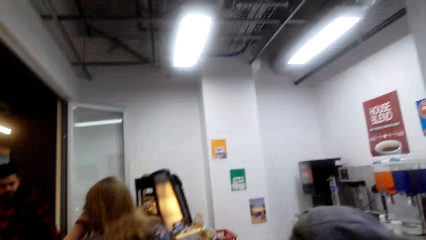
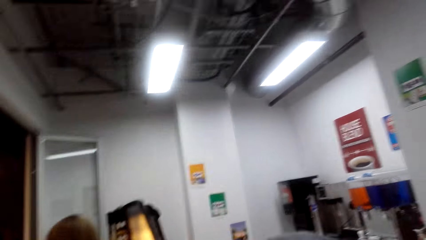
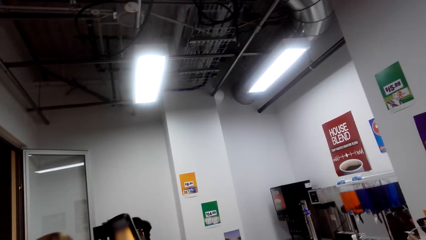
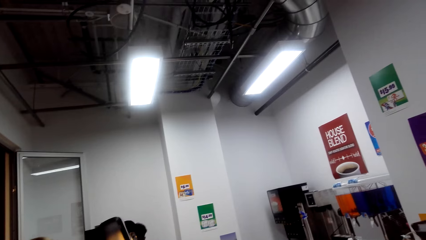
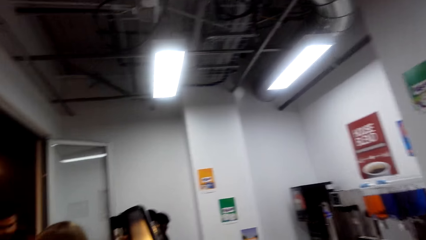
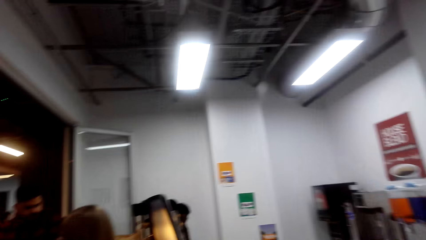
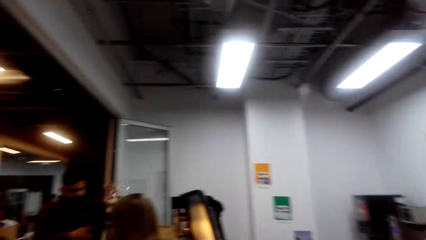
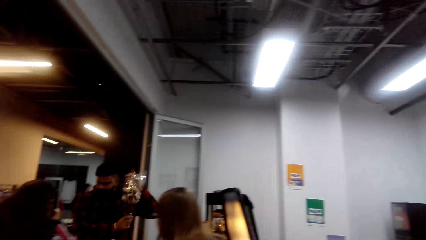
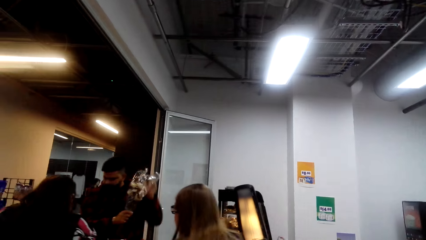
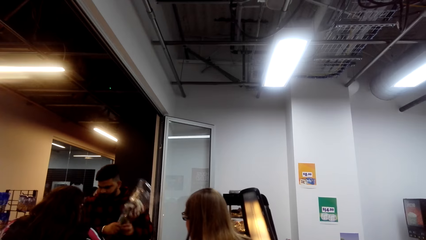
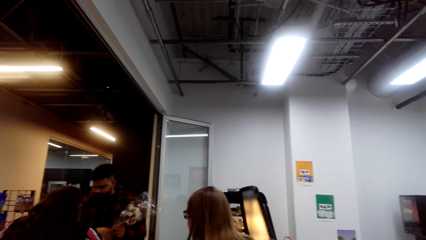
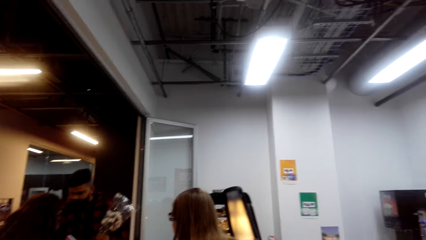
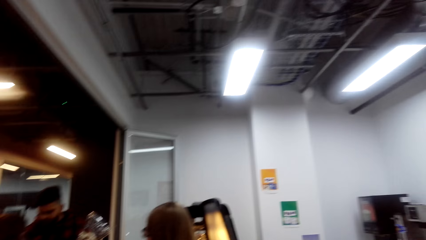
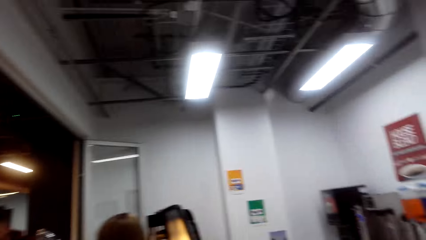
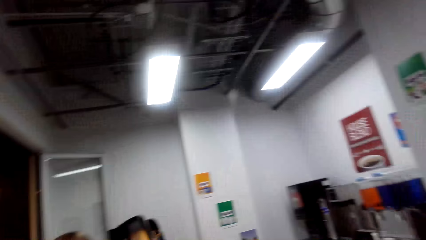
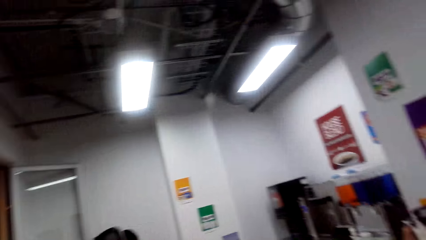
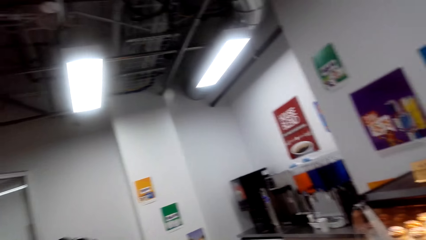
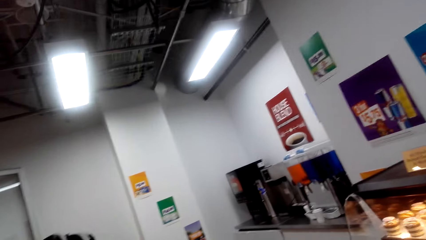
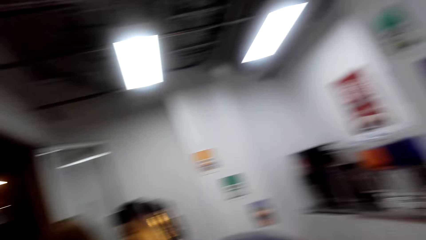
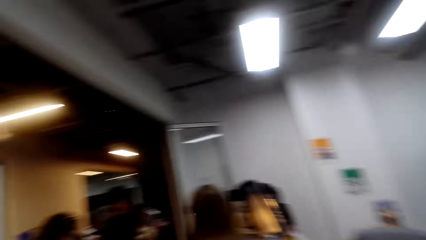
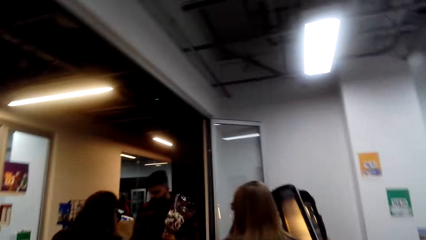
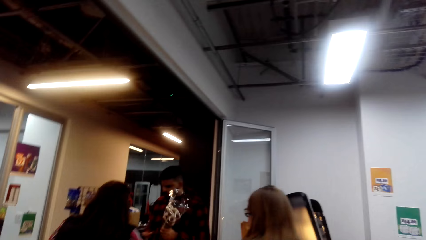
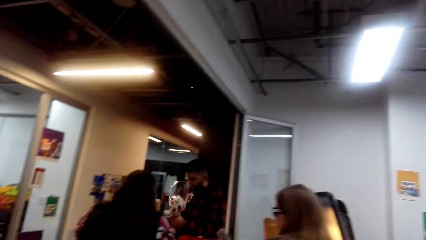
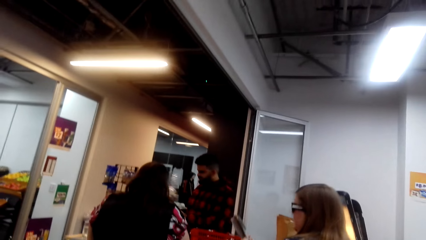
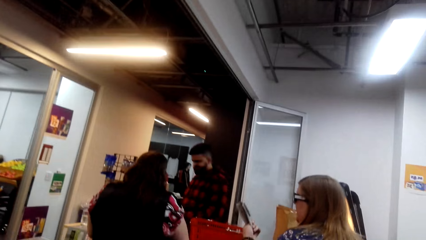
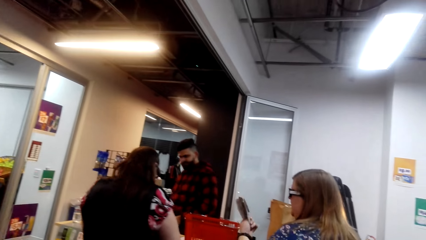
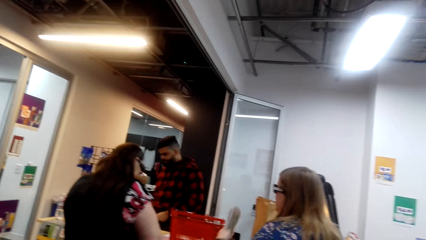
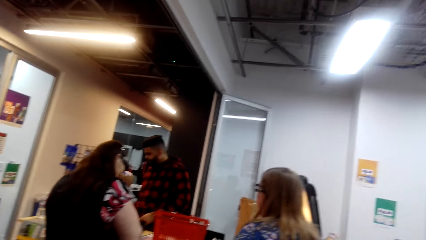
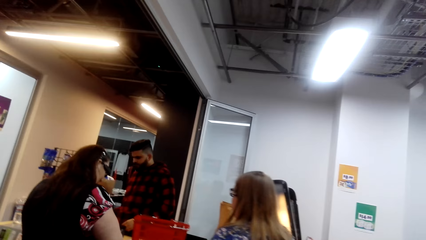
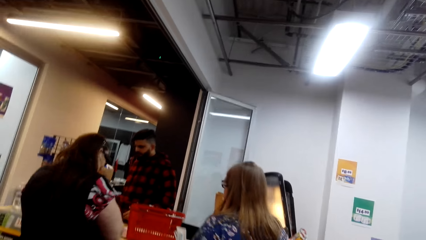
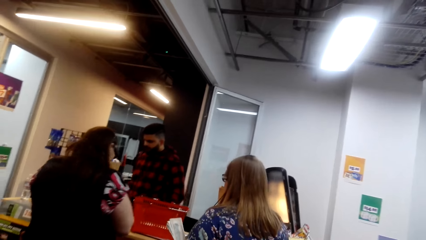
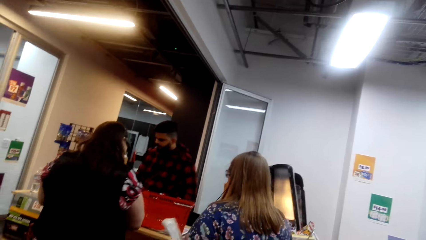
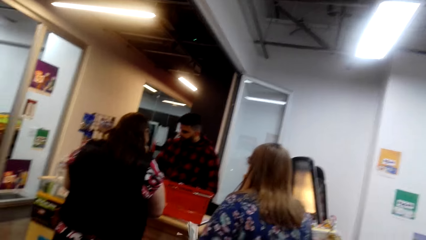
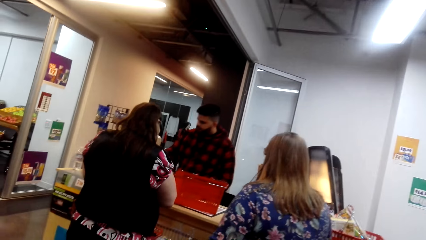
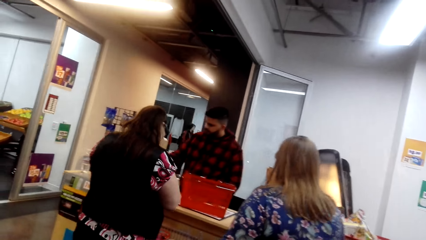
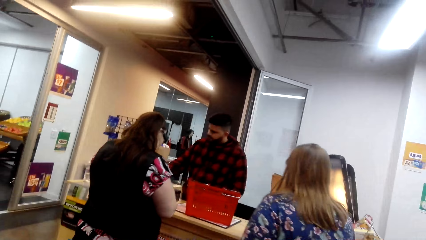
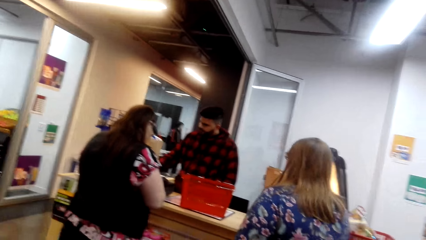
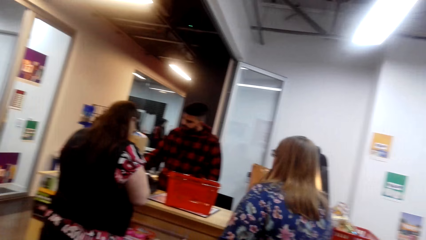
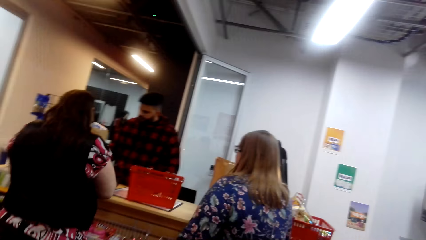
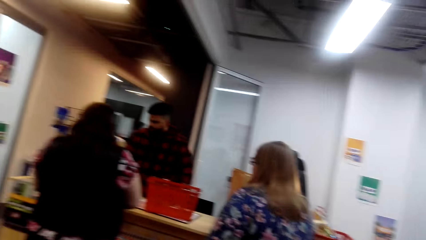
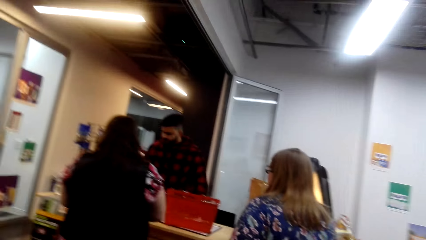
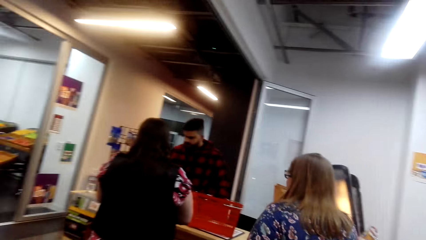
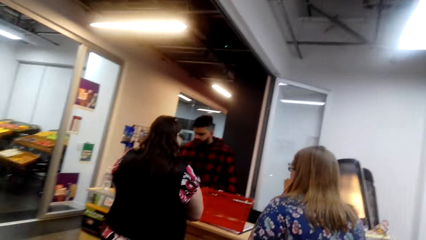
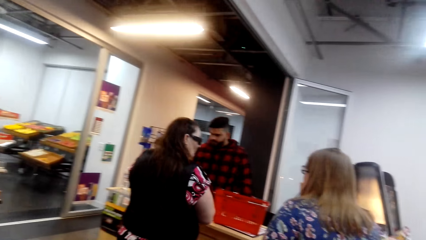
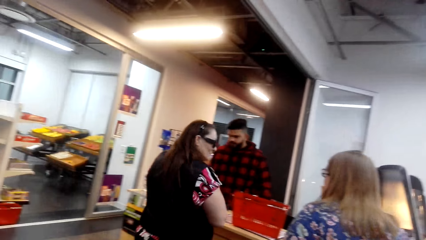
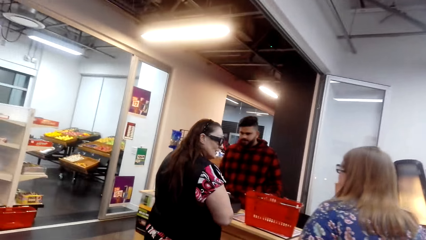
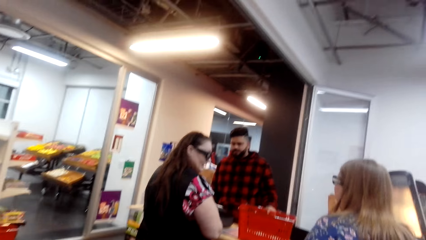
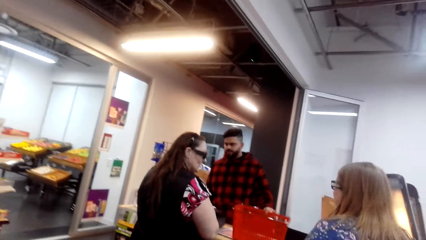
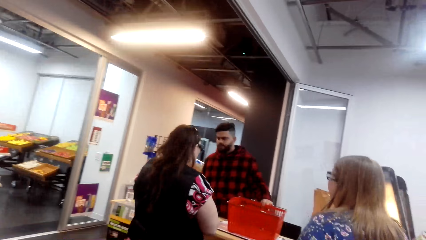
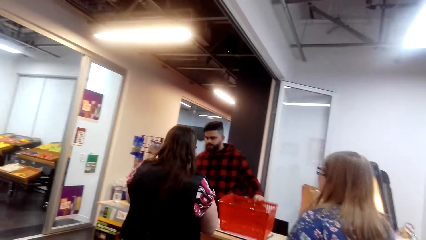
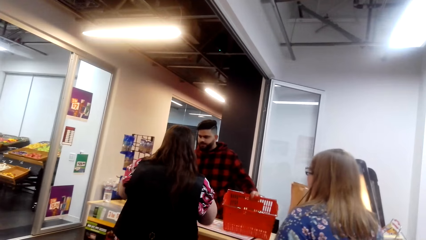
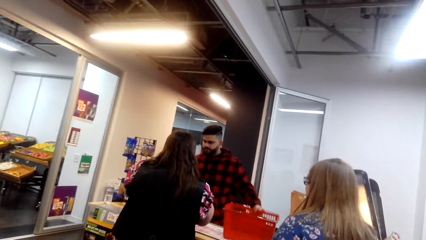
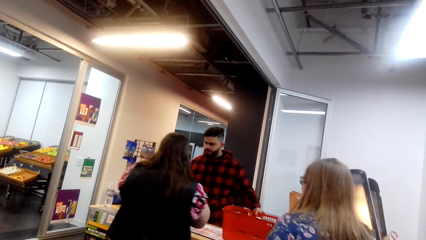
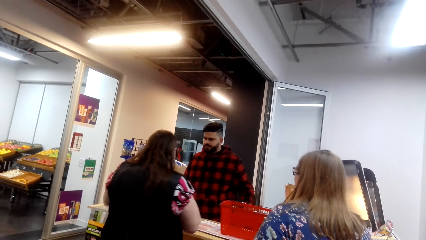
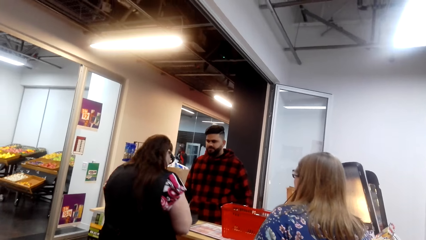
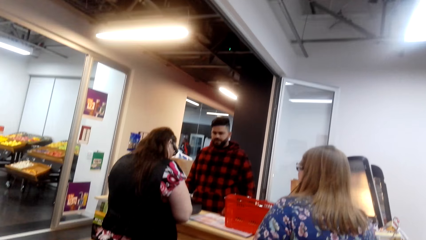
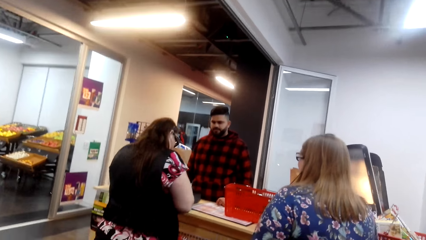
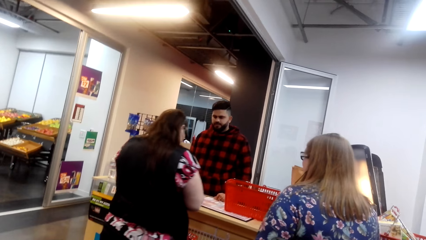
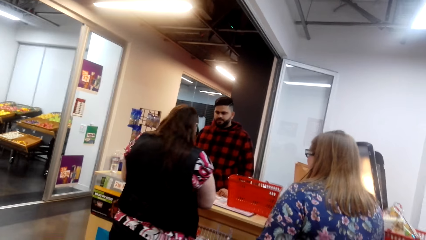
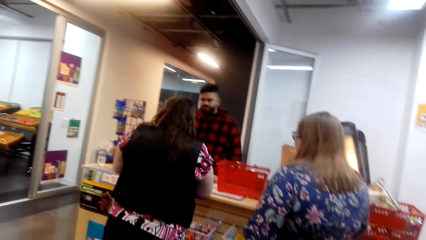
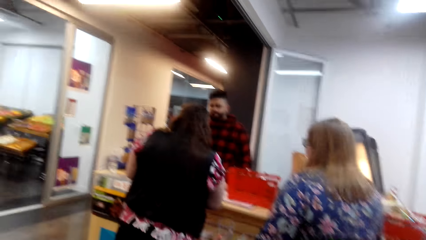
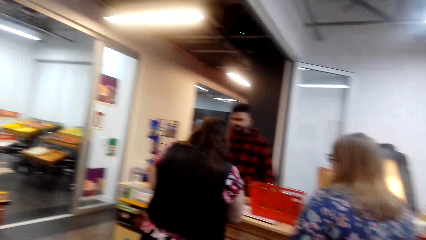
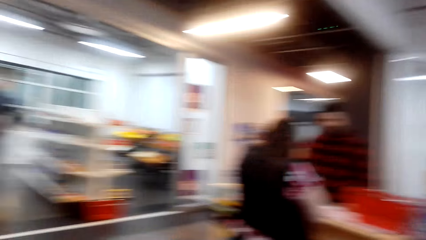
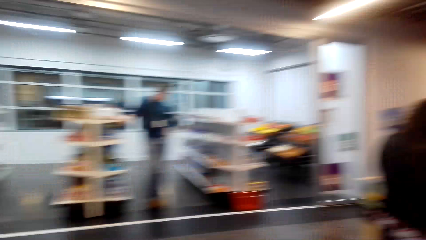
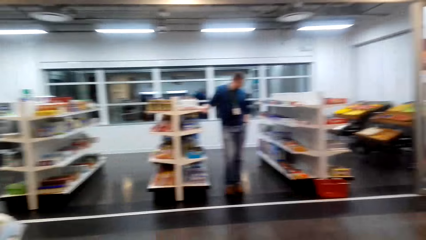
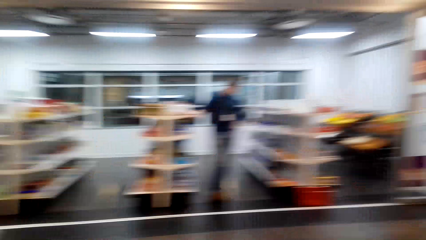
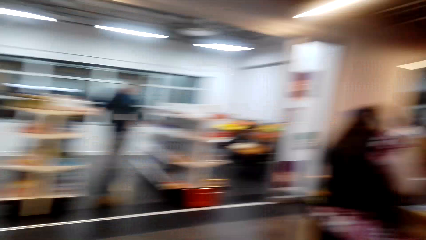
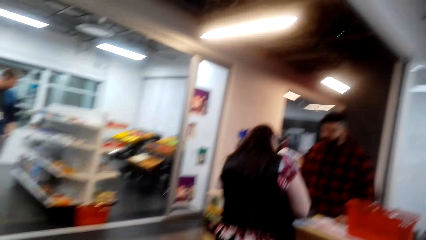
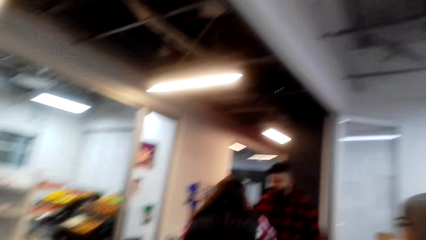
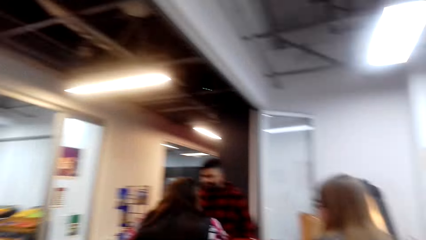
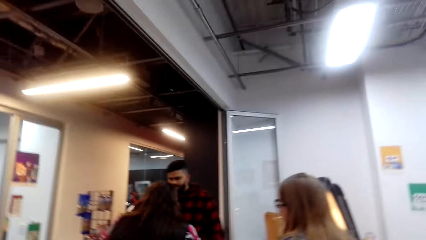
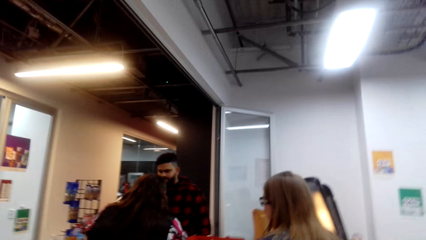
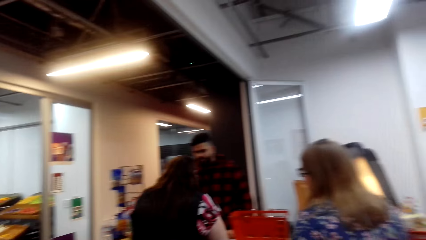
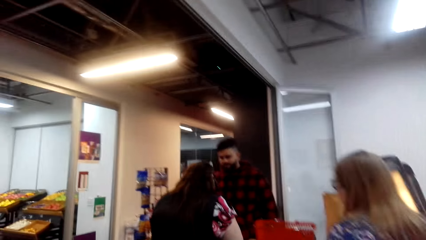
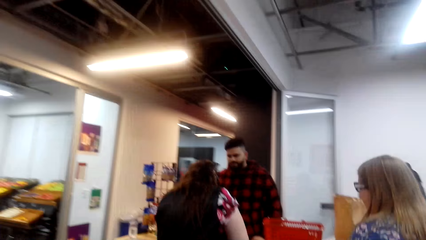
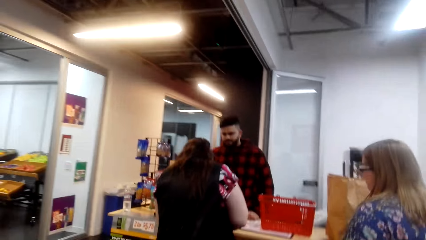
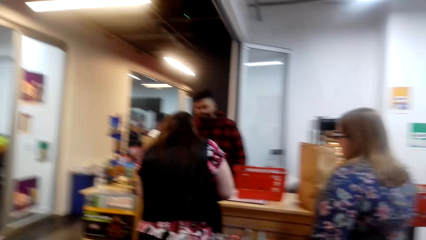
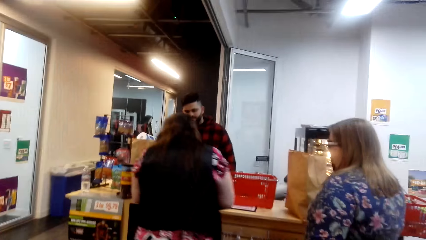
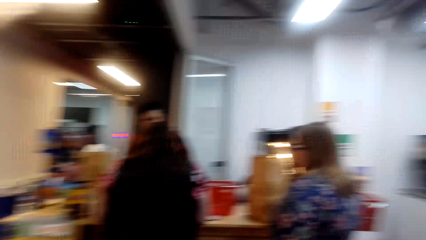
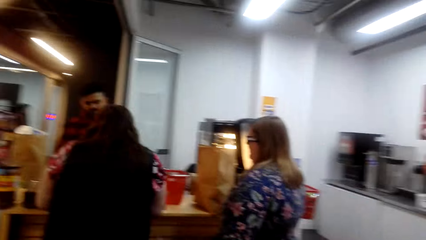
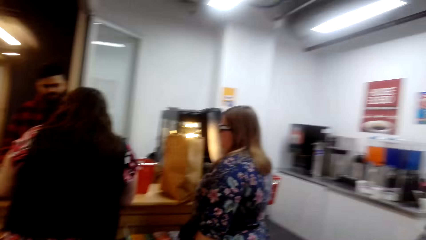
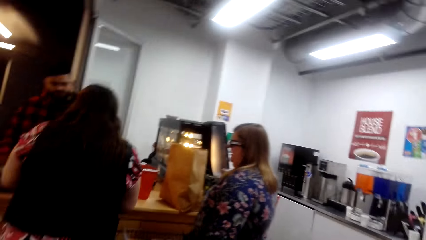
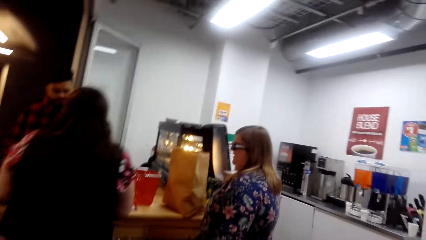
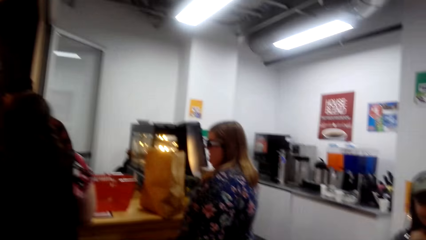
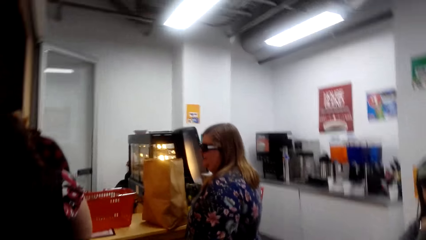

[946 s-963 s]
A cashier picks a flower bouquet. The cashier touches the shopping basket. A person extends the shopping basket. The camera wearer looks around the supermarket. They talk to another person. They walk around.
